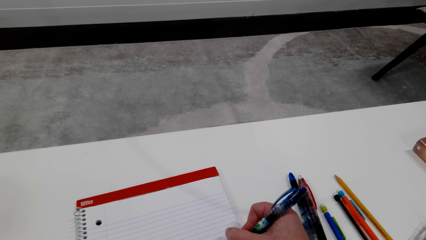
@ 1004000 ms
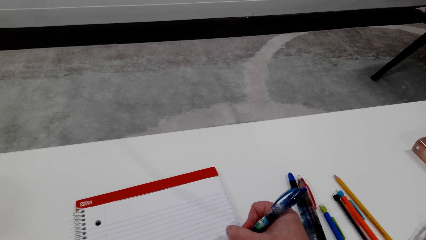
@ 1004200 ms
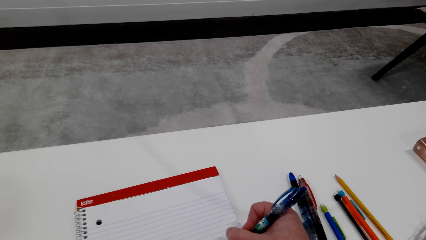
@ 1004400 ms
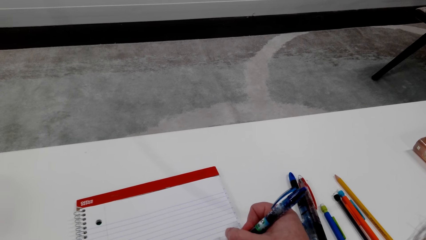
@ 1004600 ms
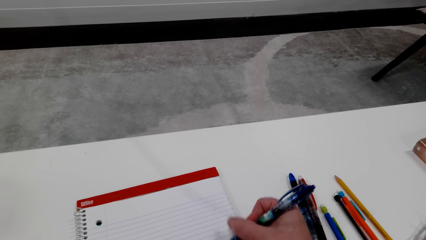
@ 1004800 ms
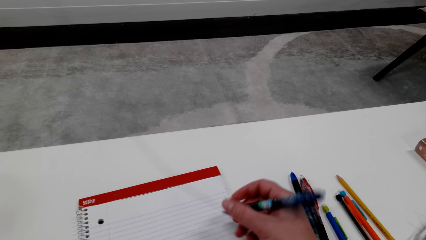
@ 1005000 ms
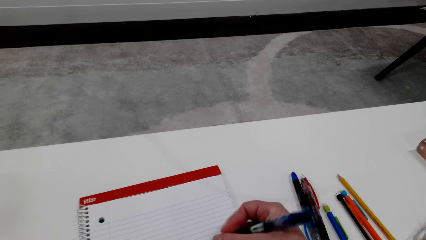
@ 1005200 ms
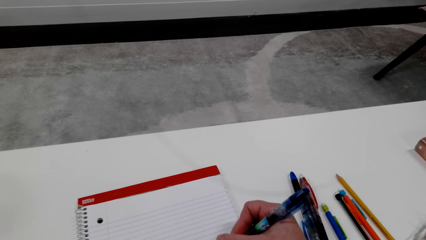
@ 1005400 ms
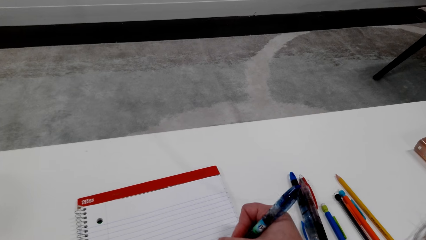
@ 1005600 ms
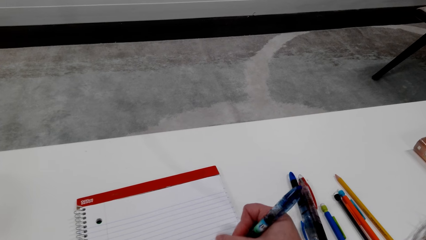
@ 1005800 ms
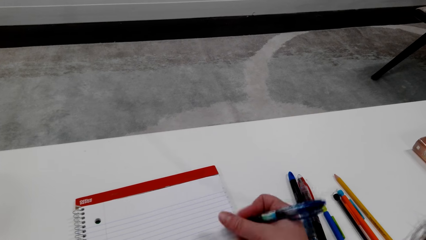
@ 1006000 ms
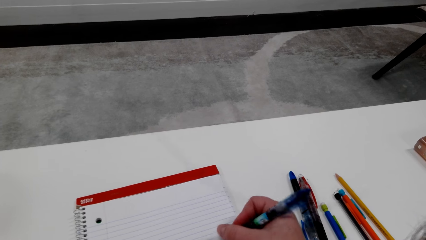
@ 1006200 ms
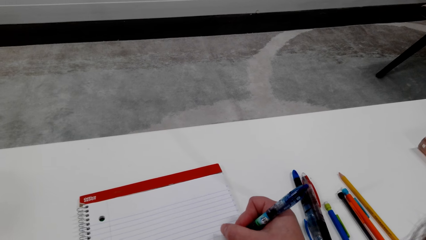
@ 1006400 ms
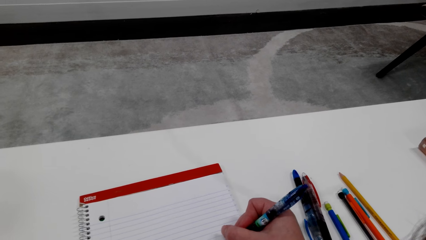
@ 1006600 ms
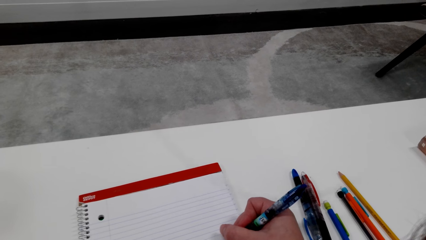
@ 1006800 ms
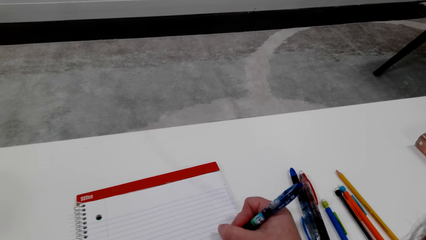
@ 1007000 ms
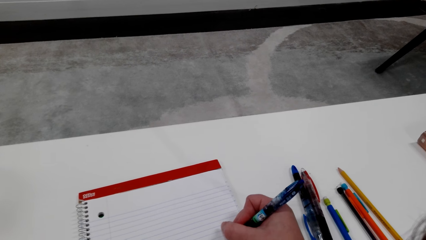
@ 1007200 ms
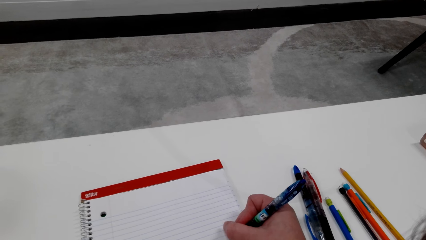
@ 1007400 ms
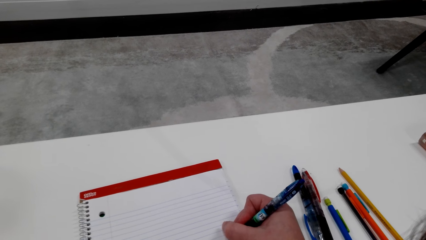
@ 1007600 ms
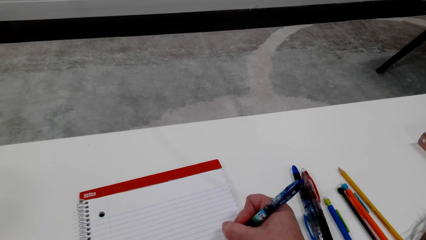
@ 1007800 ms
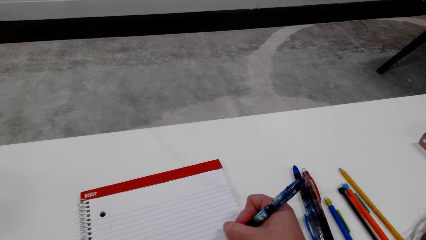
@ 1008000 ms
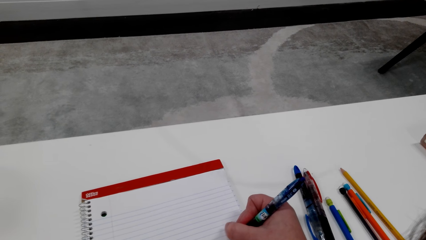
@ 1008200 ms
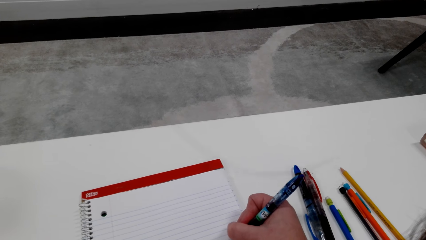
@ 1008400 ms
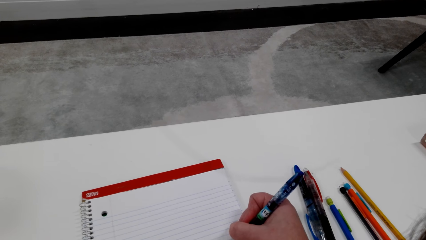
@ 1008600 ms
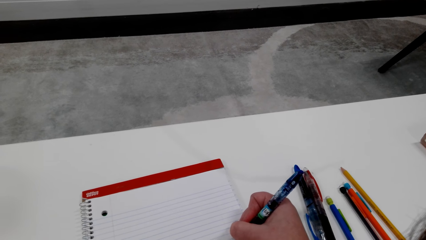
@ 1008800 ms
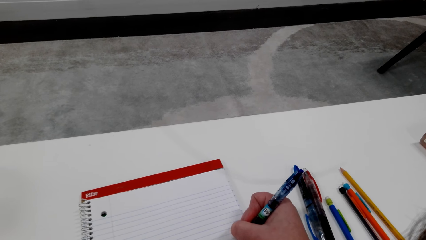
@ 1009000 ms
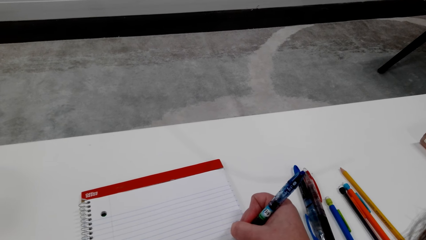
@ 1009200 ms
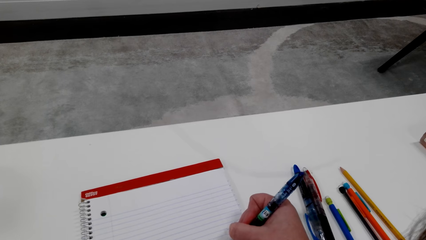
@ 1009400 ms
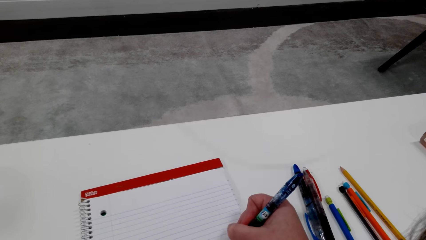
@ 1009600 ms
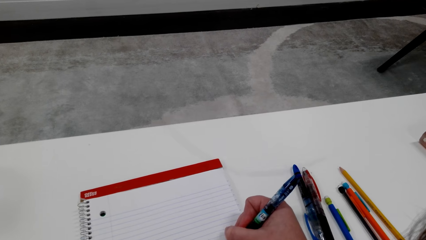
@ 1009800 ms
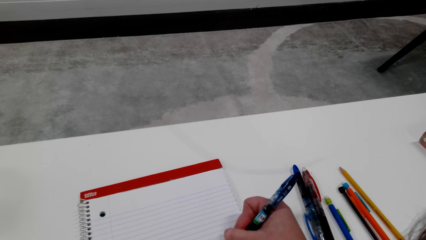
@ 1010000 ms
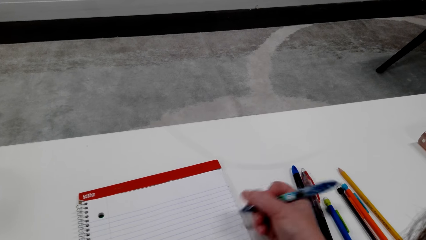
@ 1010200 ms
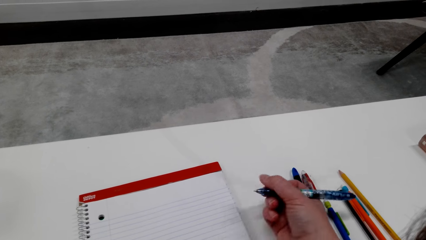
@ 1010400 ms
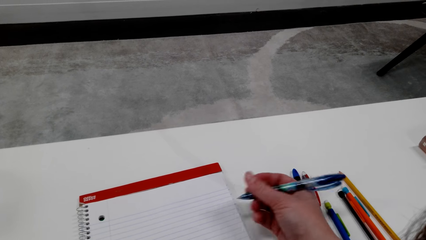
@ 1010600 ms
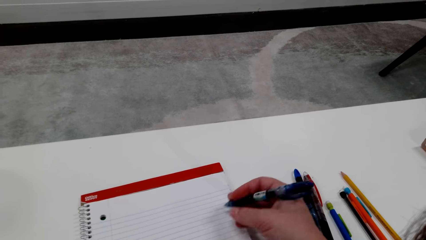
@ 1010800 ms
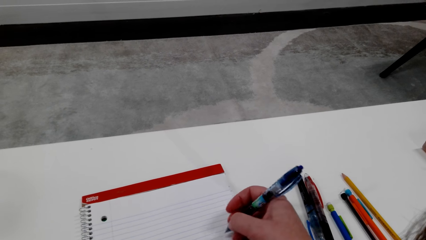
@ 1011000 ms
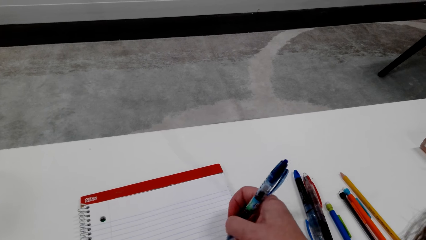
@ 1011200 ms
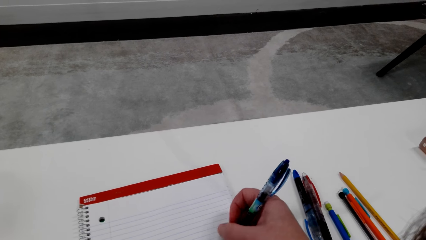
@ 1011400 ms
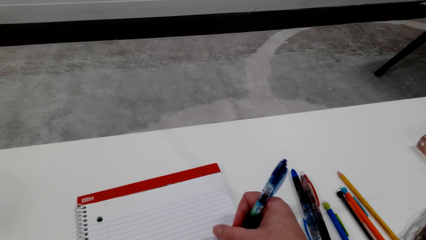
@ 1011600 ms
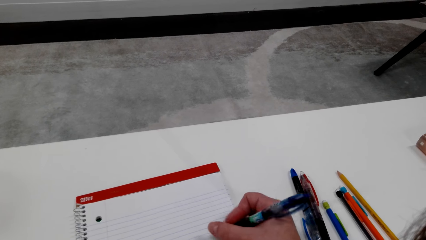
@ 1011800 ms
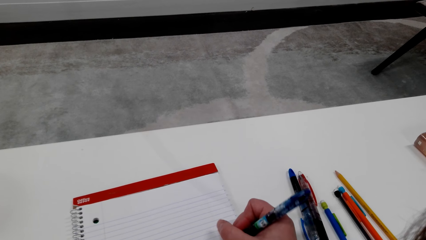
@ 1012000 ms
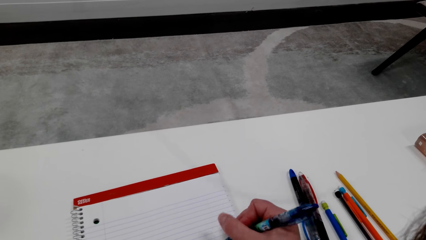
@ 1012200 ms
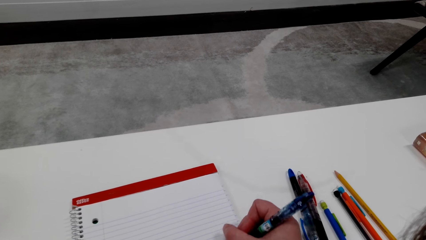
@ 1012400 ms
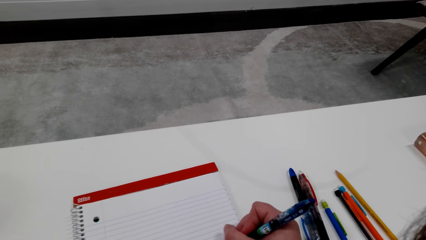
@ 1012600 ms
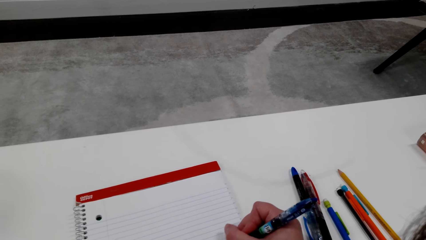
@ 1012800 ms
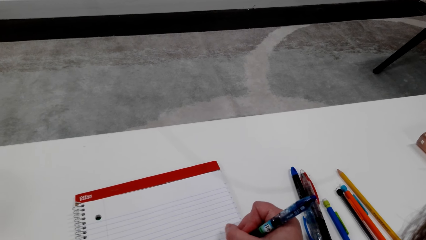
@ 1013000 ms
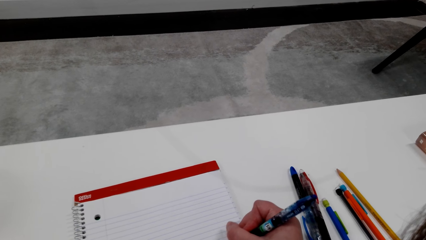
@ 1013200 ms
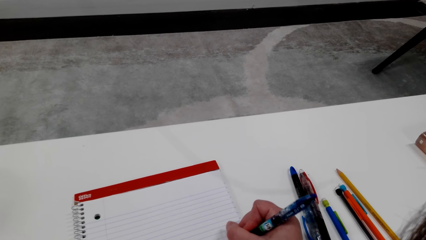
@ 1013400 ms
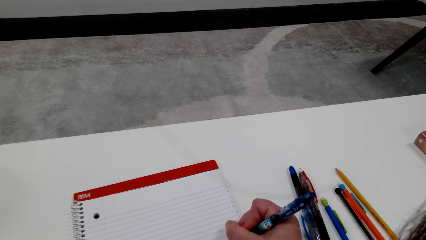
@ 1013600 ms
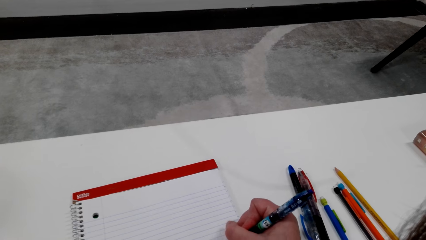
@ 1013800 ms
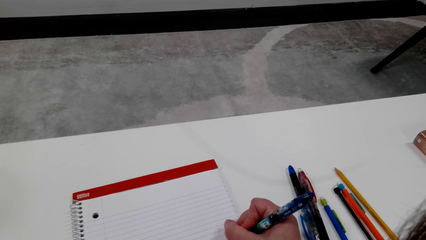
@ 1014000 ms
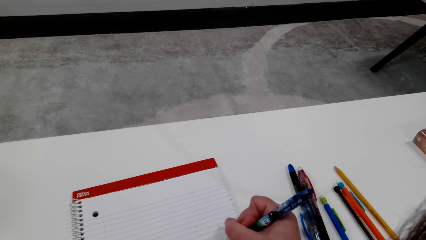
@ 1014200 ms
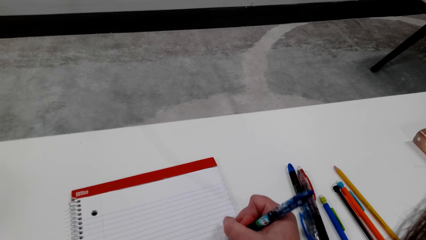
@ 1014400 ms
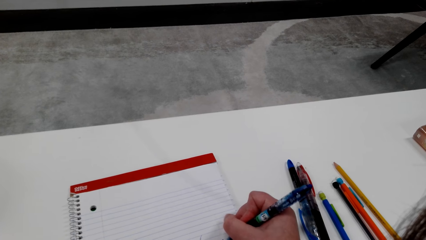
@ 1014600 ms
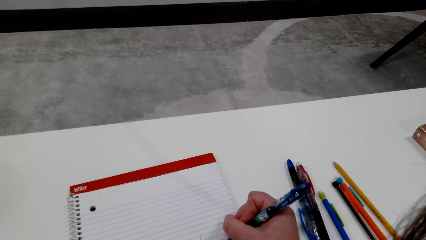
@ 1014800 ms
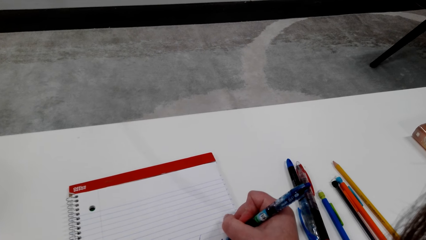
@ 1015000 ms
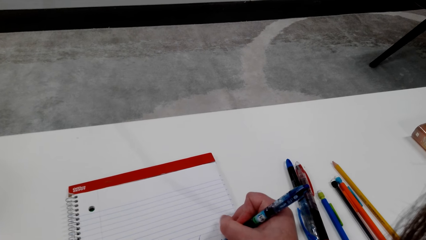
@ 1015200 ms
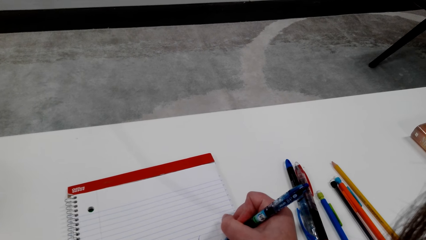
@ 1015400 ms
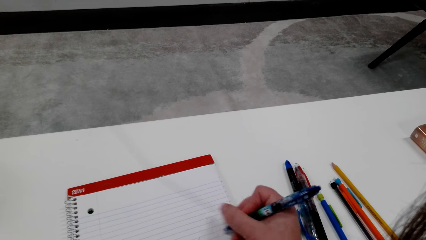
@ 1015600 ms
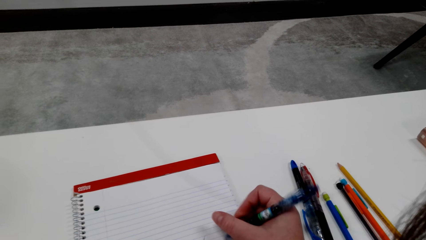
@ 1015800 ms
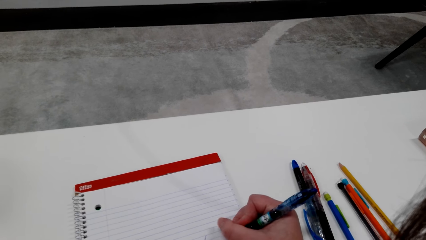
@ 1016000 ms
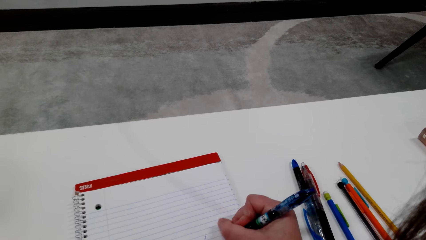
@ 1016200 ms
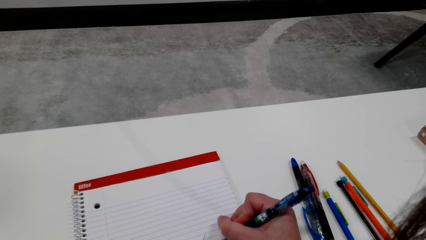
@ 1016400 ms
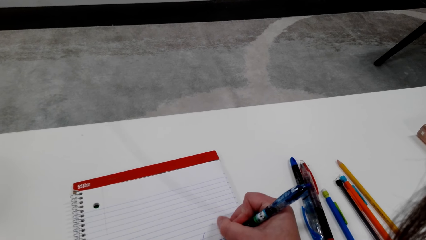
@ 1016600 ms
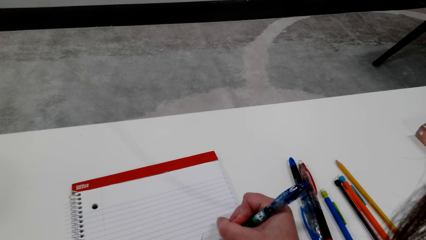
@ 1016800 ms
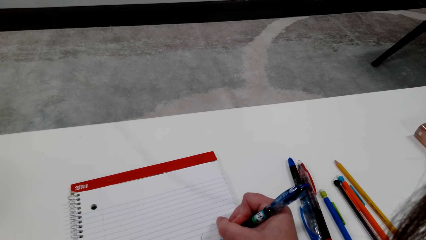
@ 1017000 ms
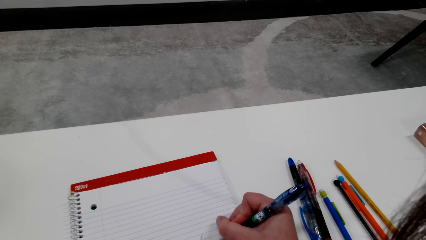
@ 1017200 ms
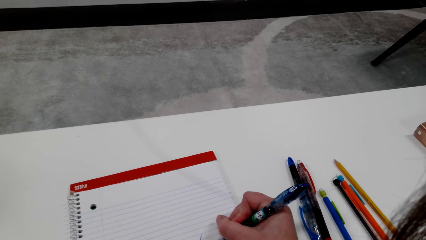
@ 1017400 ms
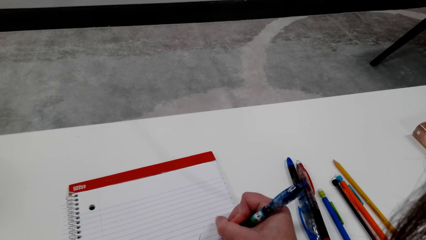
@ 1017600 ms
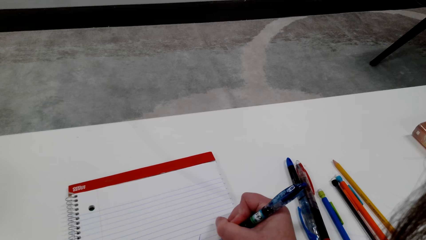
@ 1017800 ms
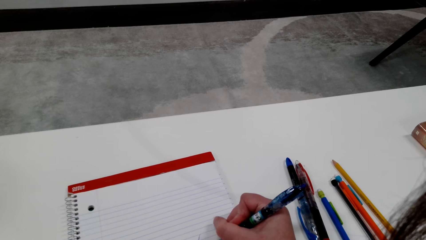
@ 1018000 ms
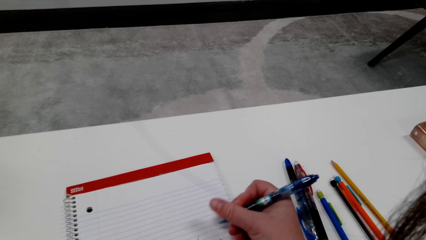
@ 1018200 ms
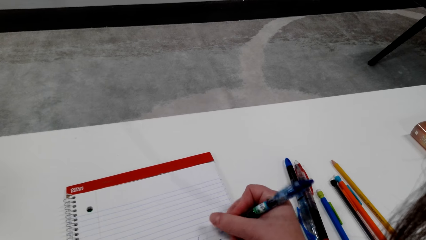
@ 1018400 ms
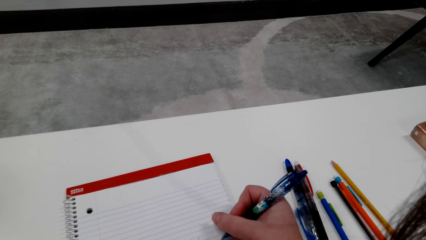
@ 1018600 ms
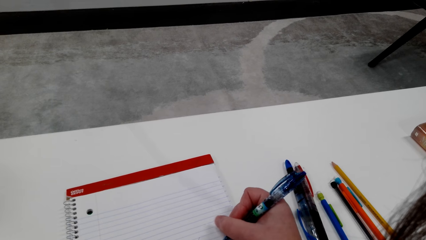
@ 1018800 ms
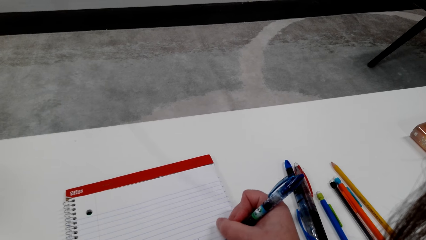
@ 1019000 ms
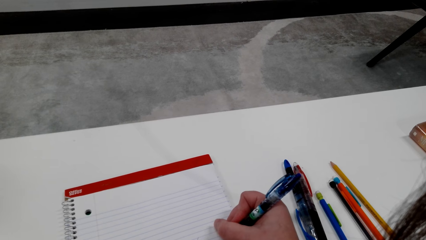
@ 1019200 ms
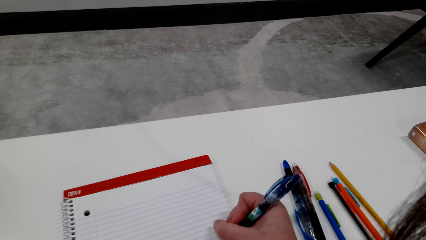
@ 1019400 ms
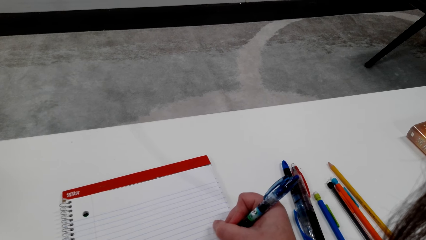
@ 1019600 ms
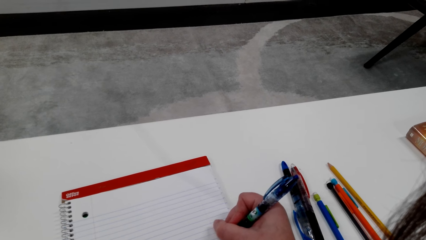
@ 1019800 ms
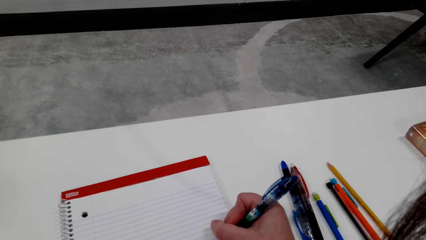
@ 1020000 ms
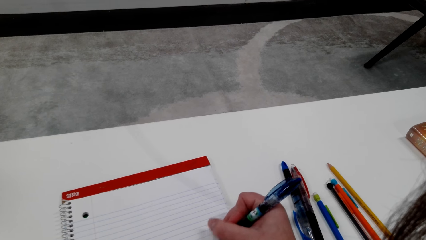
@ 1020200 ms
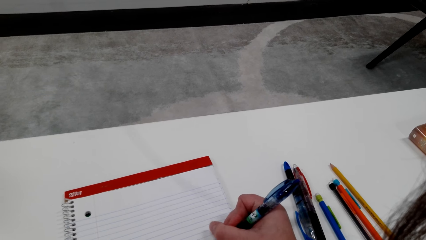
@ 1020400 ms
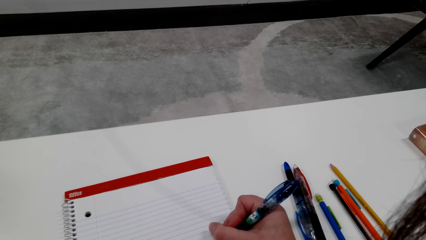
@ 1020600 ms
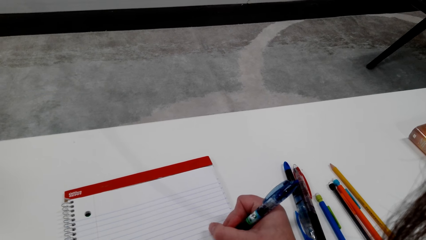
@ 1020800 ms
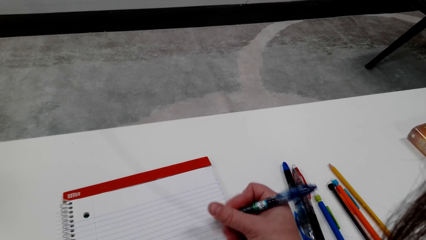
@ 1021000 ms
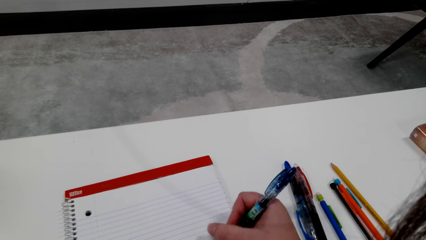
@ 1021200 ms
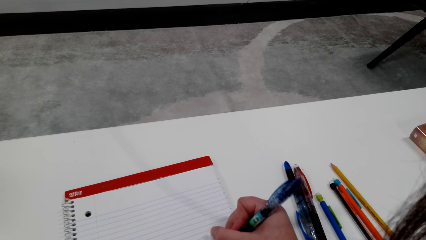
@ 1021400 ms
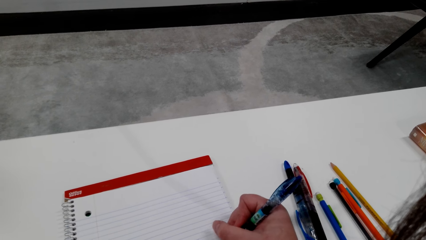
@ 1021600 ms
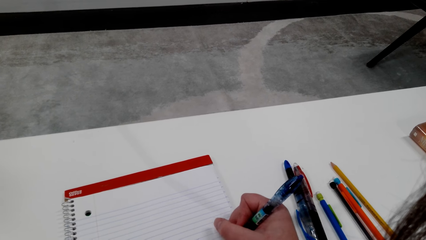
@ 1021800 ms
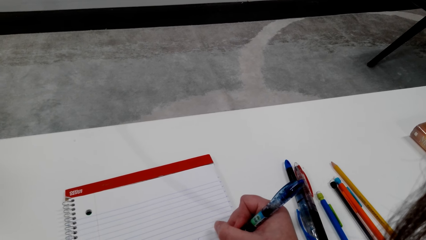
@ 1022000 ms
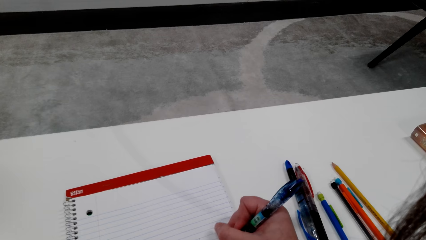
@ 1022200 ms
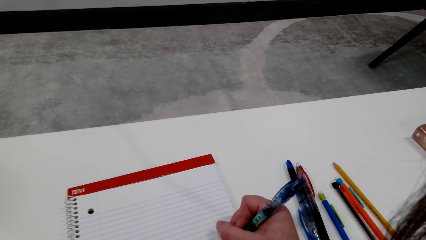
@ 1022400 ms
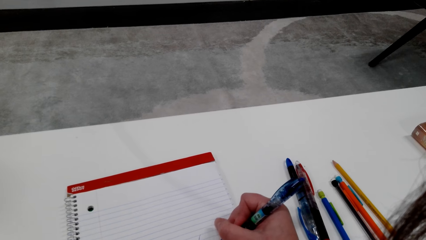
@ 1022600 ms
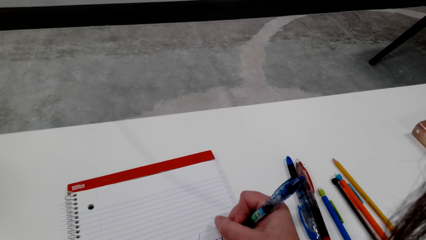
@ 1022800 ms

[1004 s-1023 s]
The camera wearer adjusts a pen on her hand. She draws on a book with the pen. She adjusts the pen on her hand. She draws on the book with the pen.
